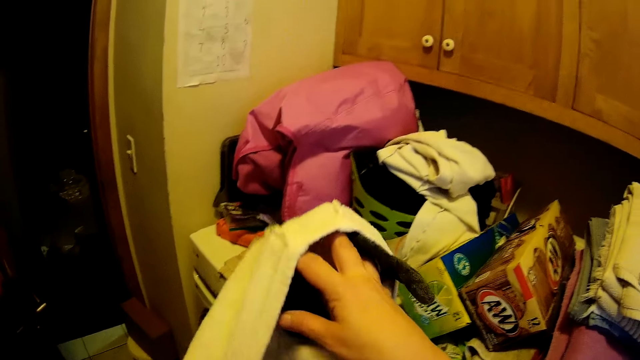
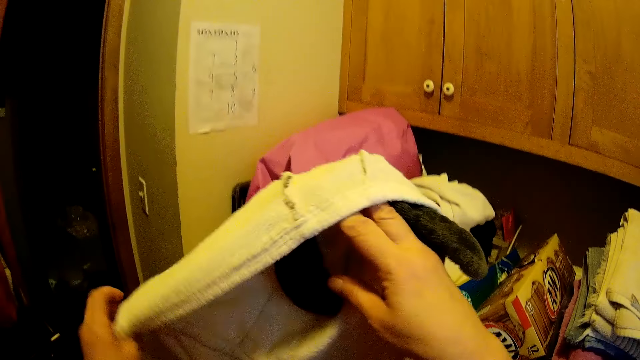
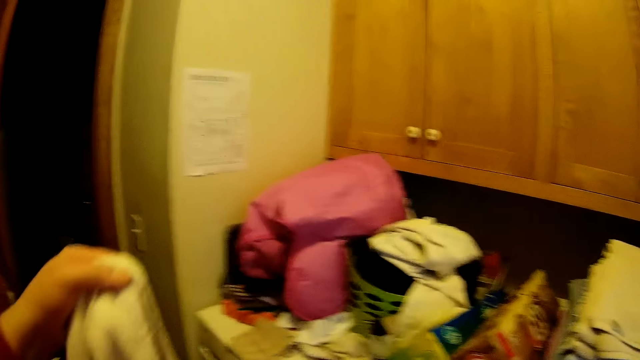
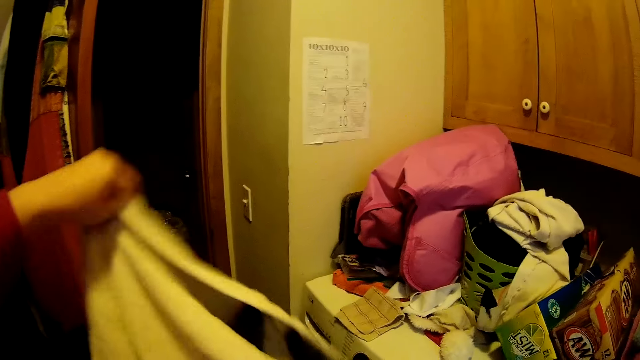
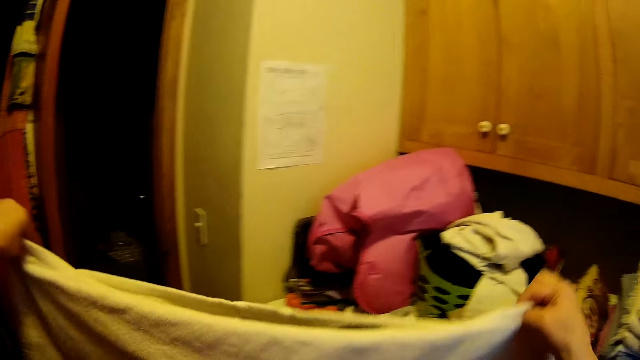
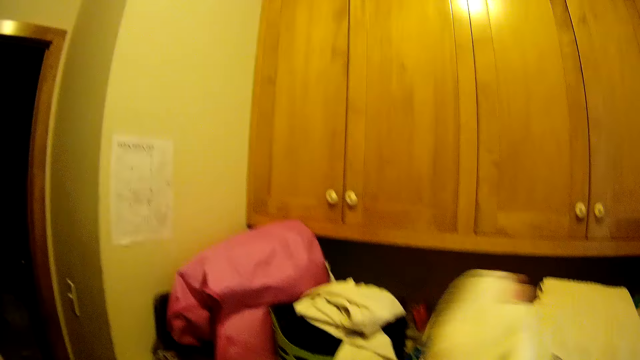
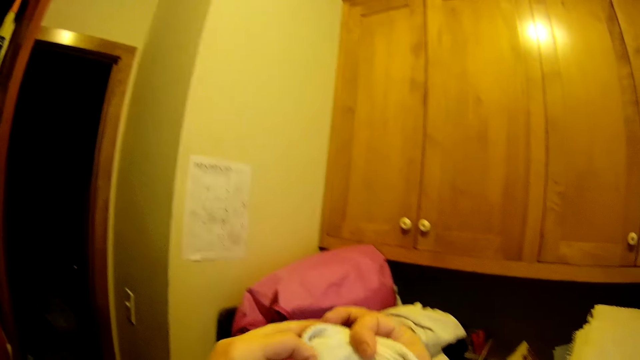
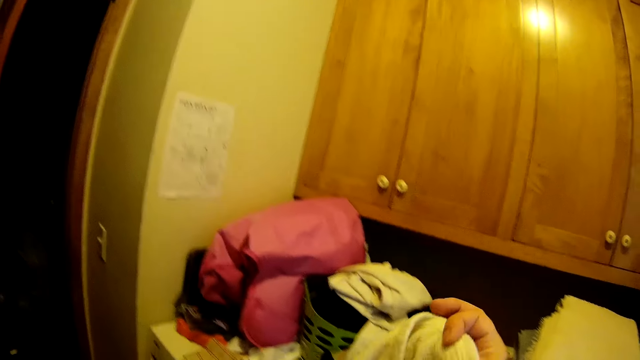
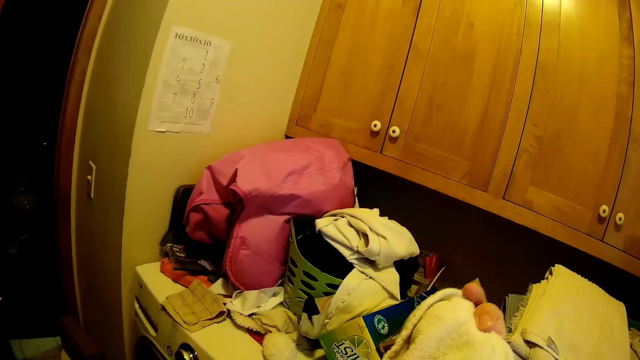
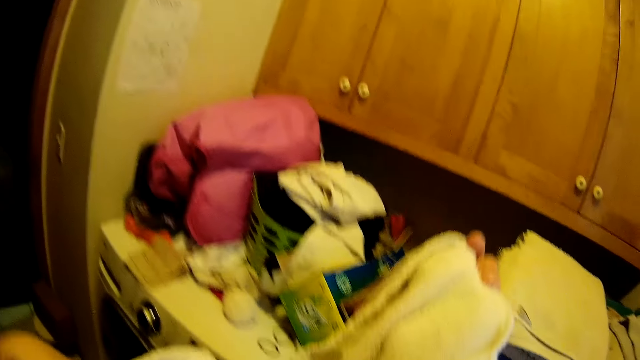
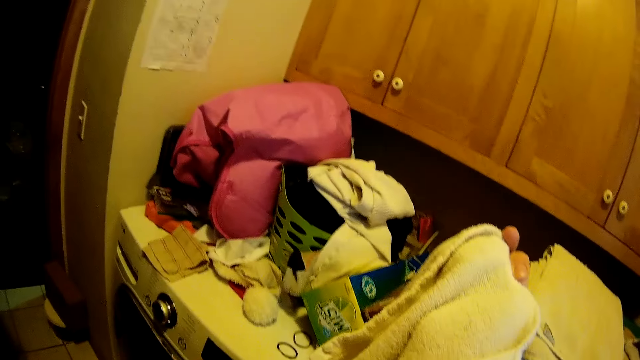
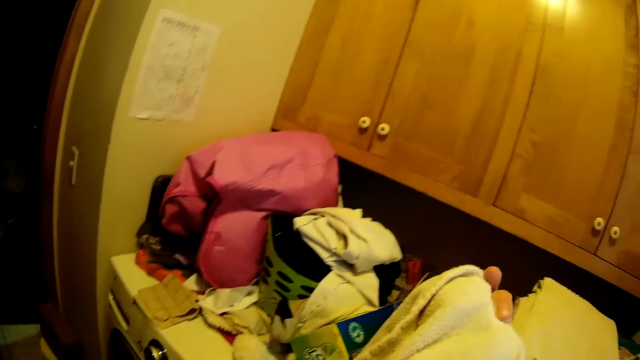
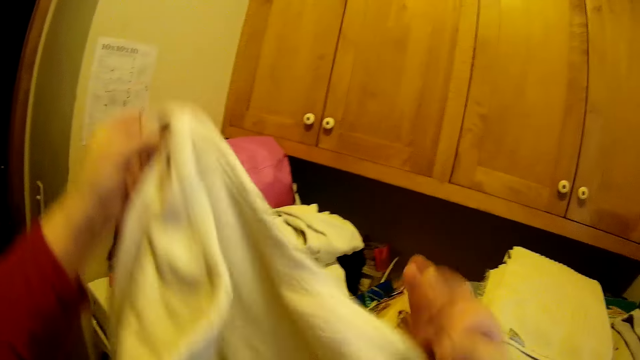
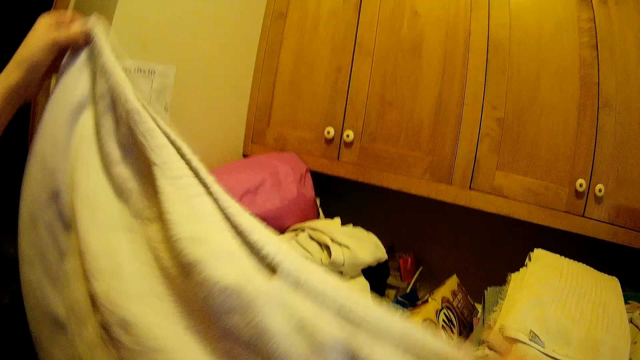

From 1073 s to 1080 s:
The camera wearer folds the clothes.

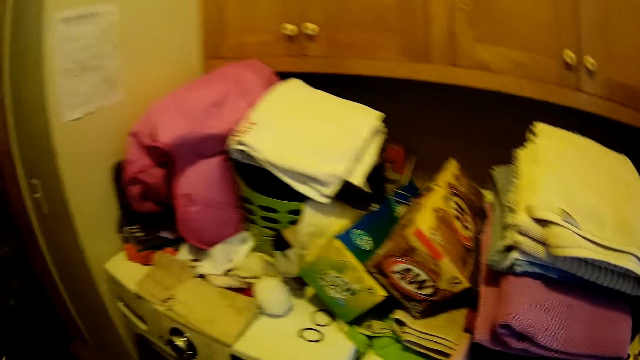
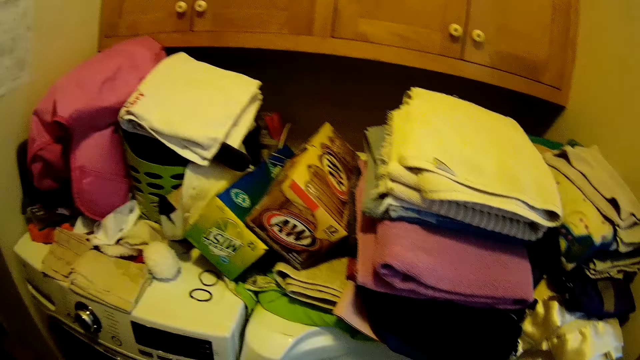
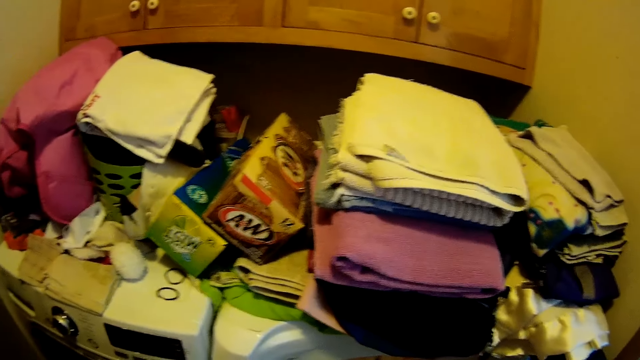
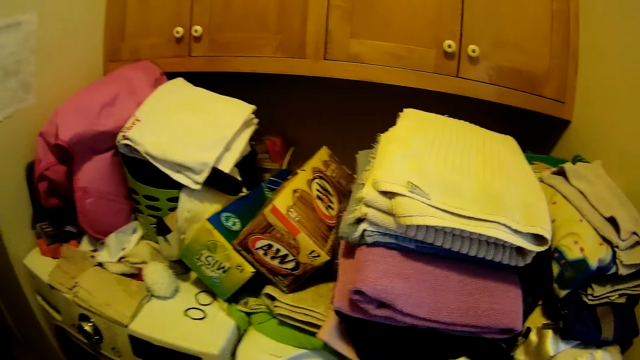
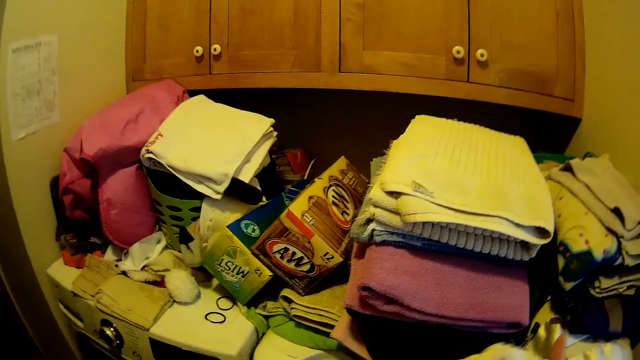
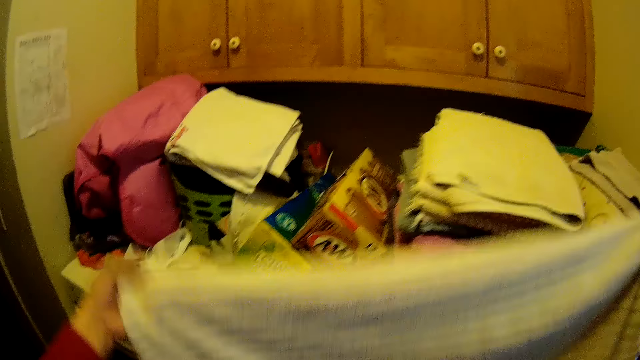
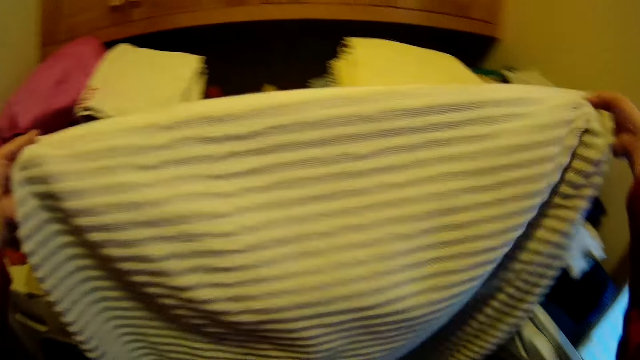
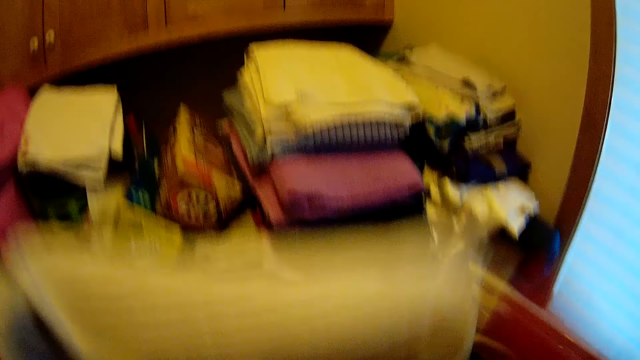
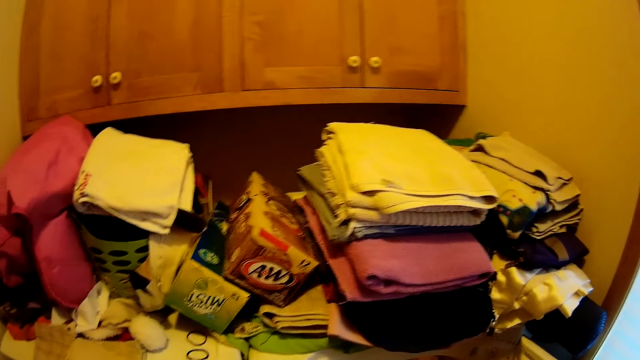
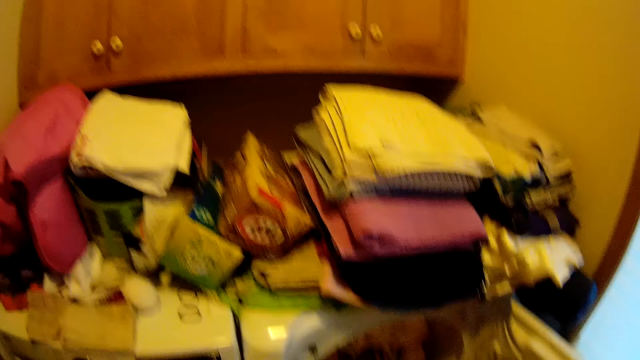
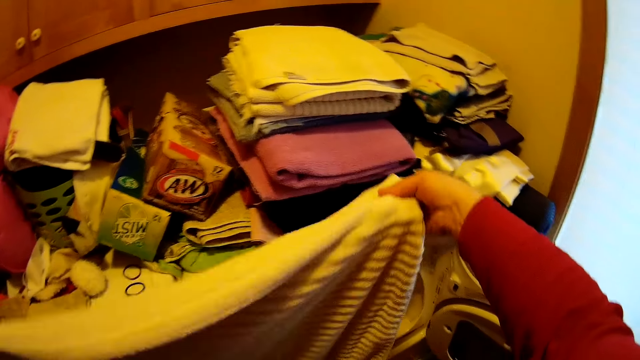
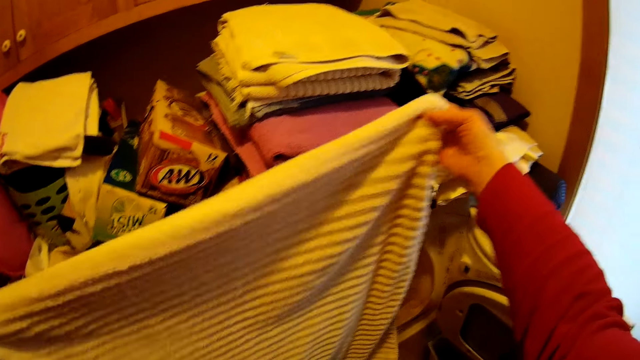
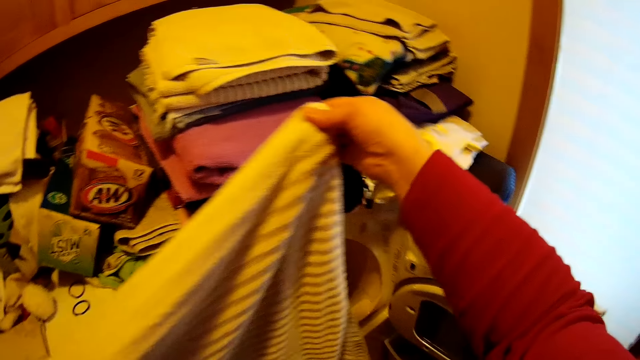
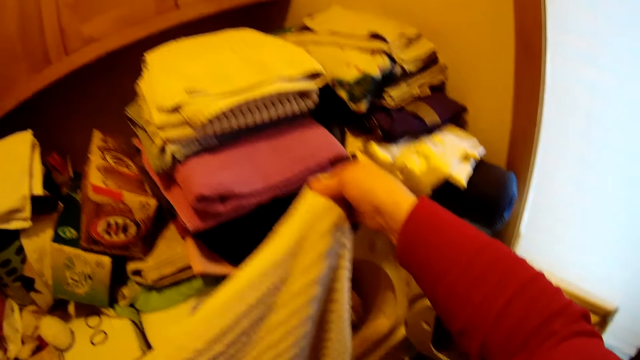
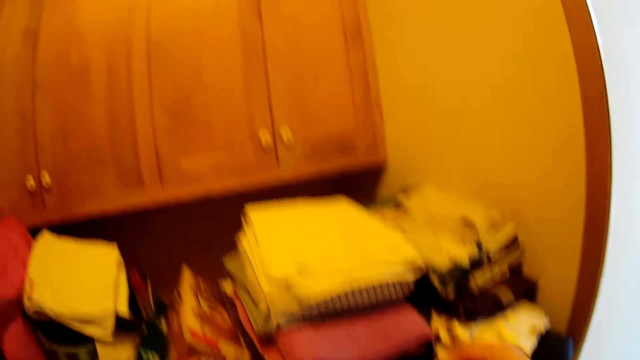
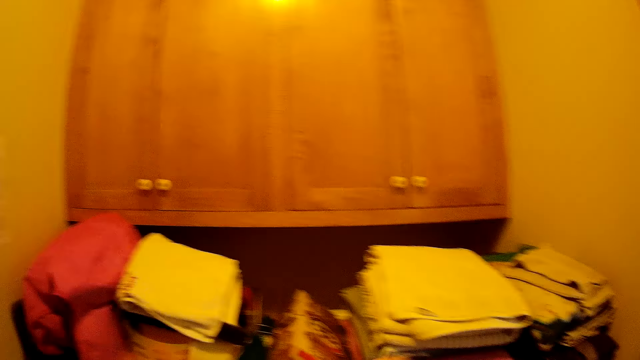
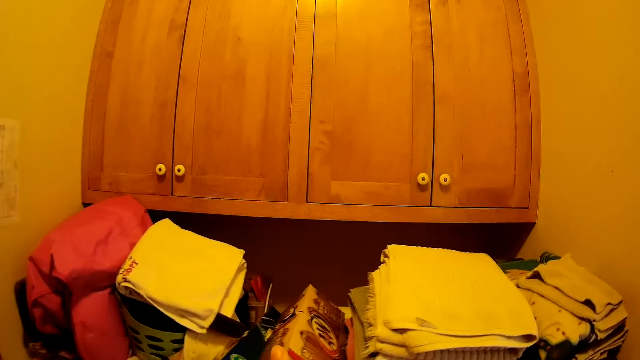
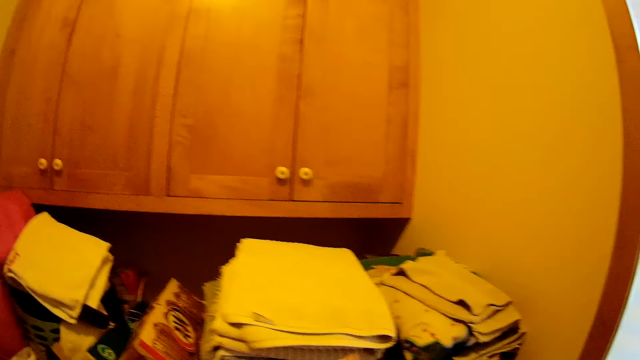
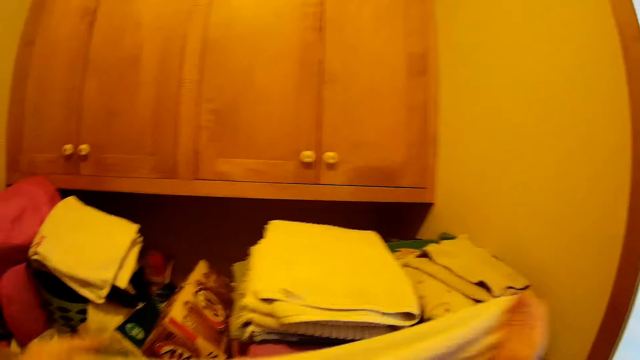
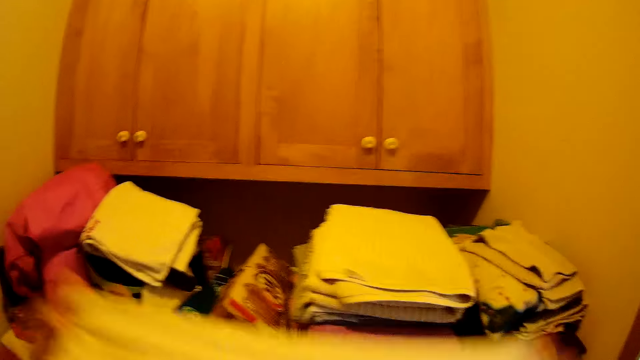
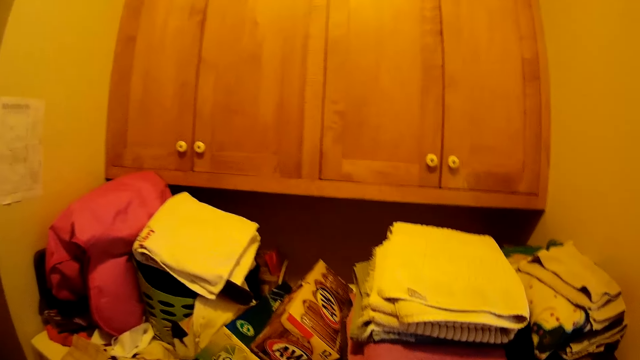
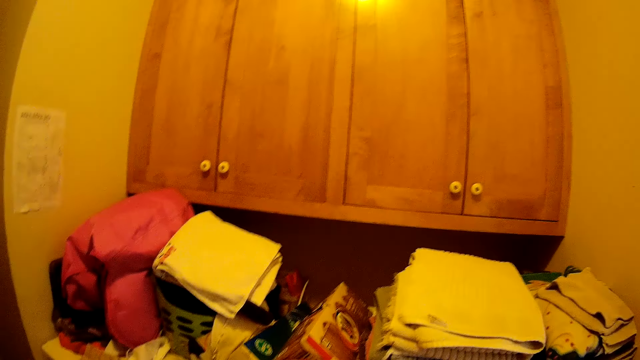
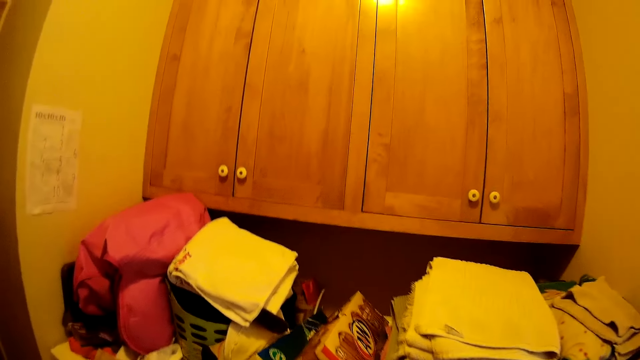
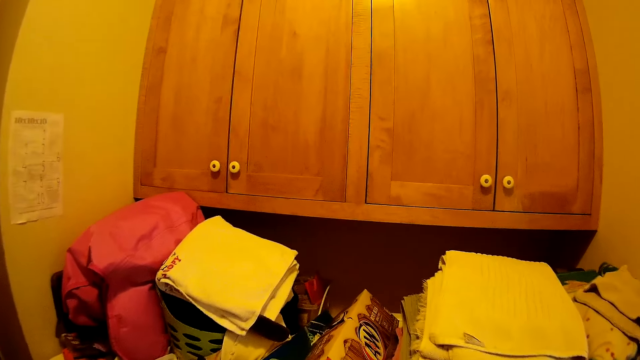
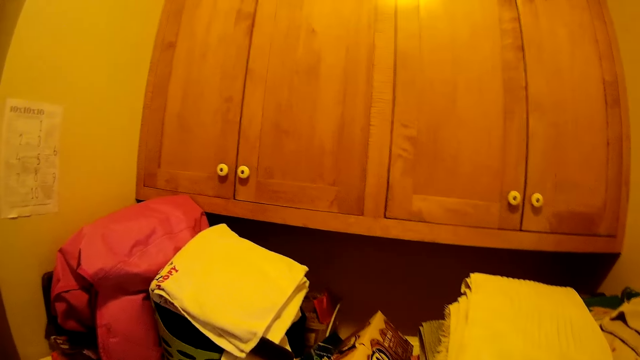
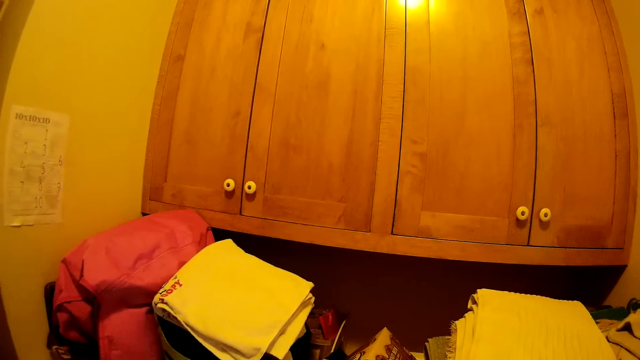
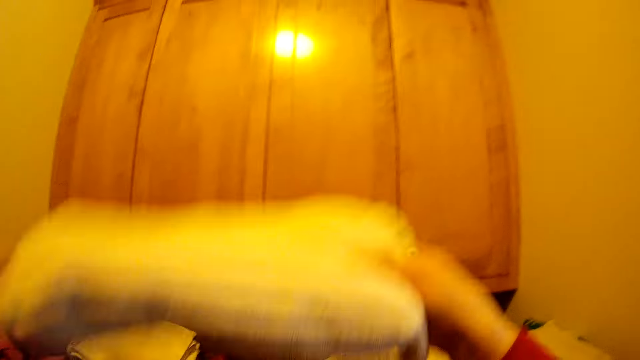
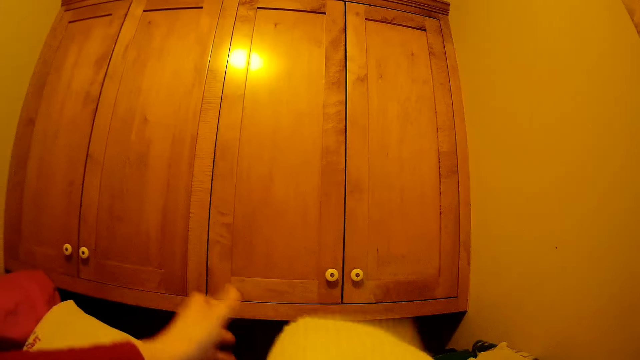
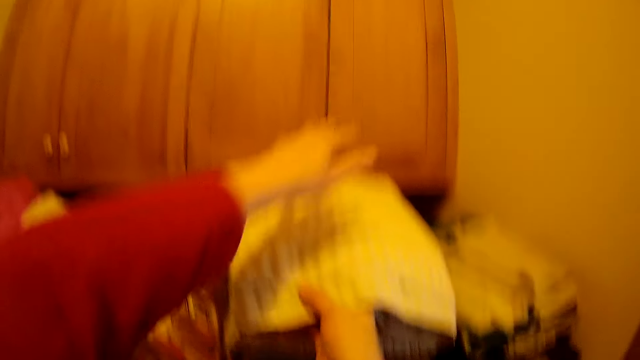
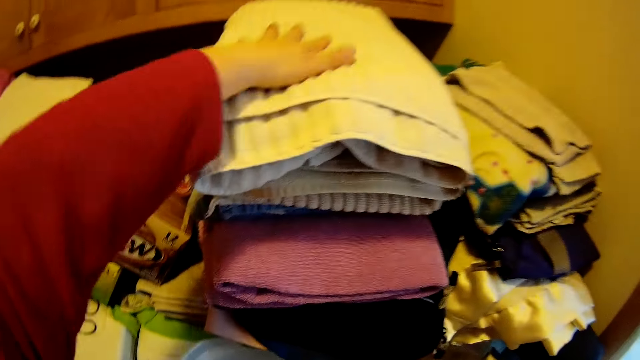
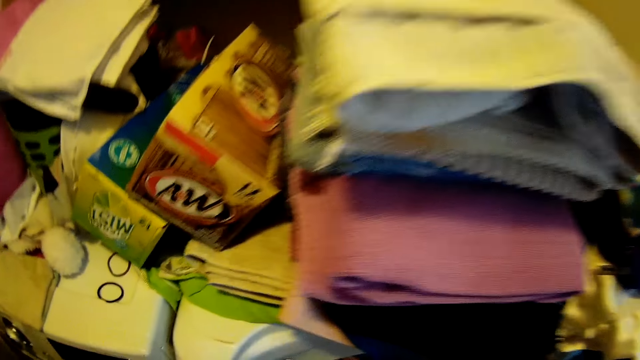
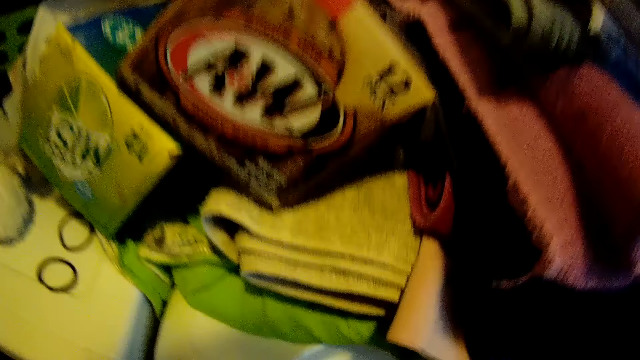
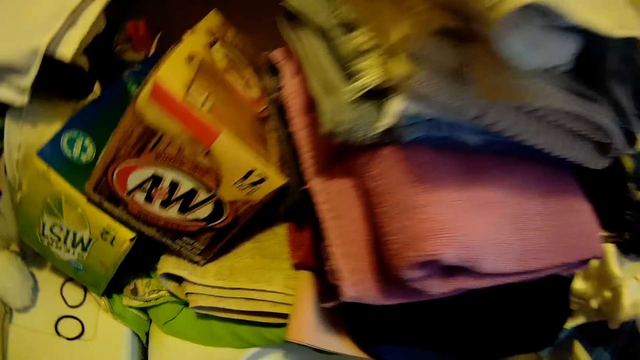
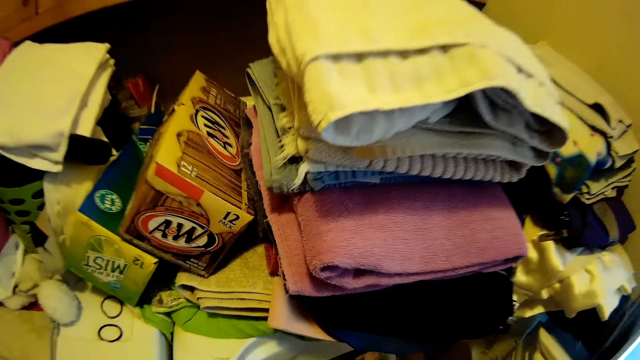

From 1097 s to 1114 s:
The camera wearer folds a towel. They throw the towel on the pile of towels. They bend down.
